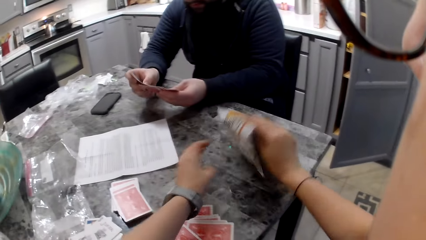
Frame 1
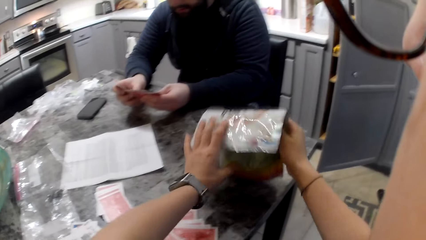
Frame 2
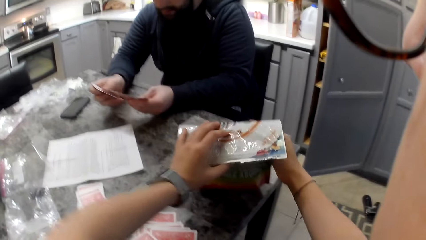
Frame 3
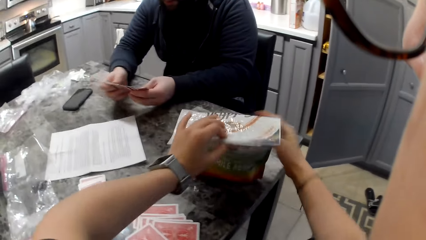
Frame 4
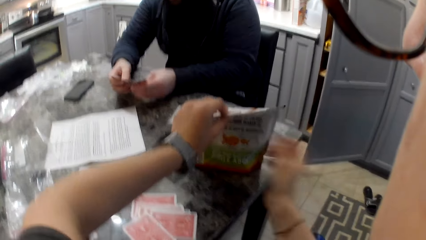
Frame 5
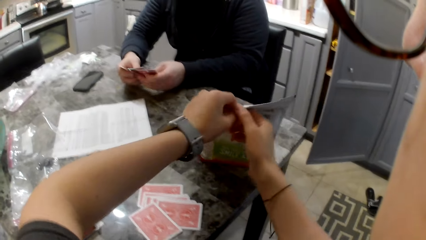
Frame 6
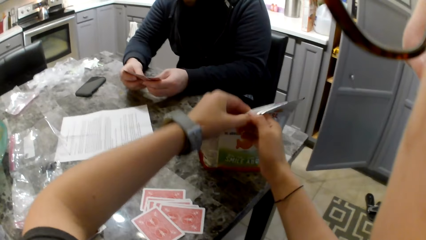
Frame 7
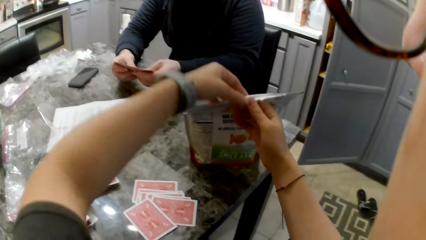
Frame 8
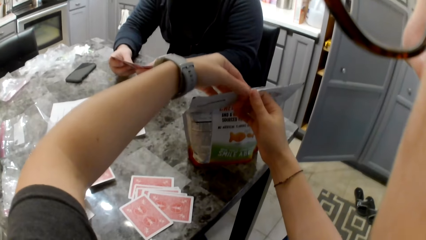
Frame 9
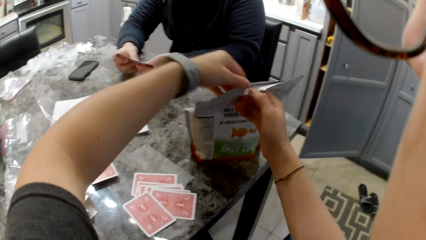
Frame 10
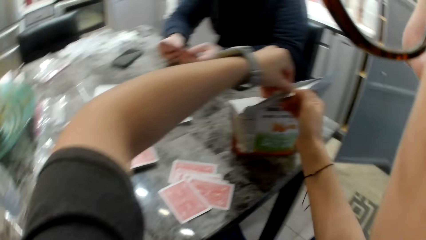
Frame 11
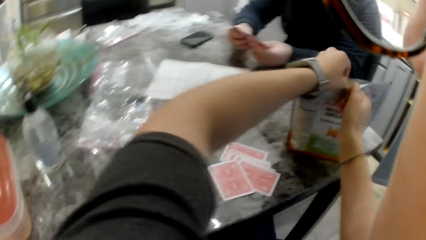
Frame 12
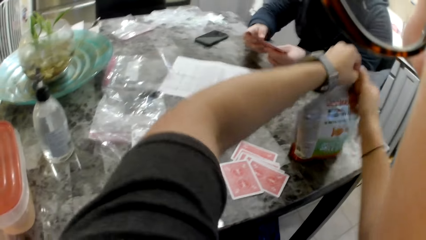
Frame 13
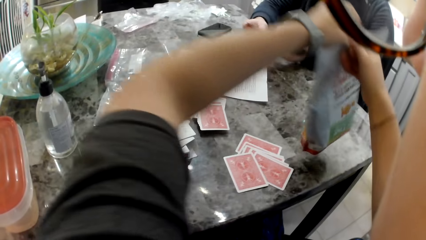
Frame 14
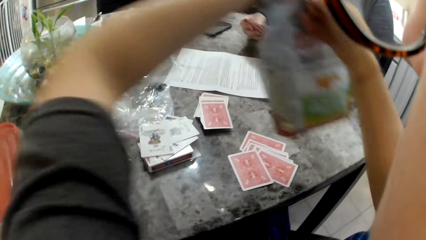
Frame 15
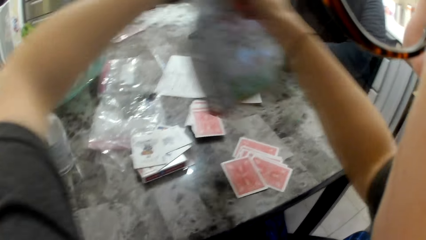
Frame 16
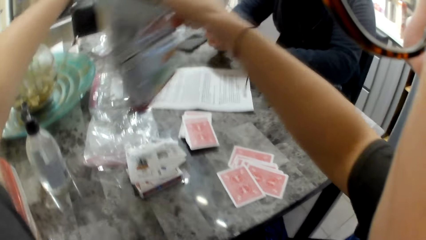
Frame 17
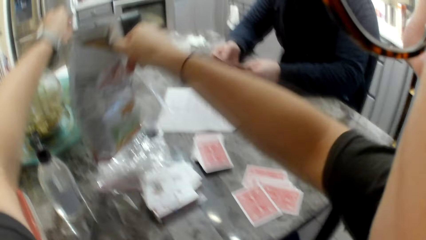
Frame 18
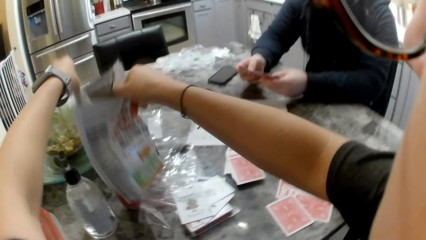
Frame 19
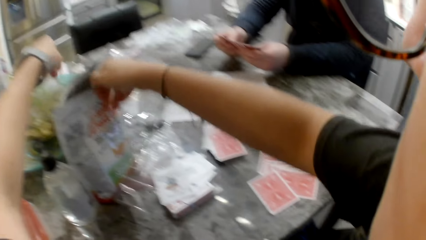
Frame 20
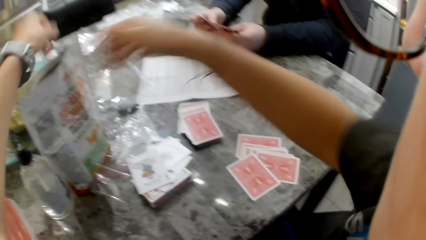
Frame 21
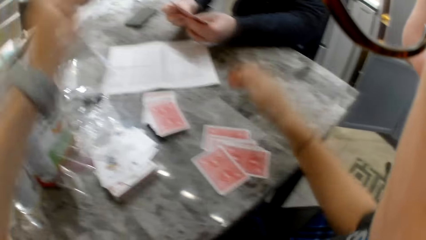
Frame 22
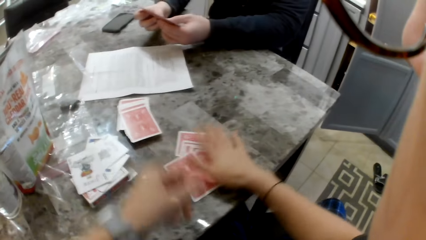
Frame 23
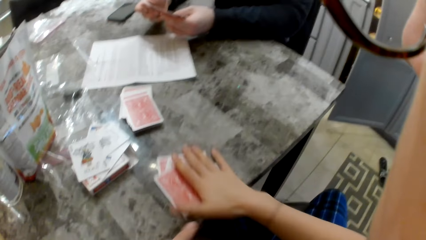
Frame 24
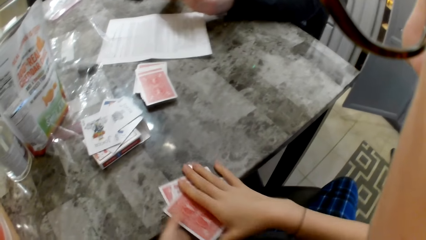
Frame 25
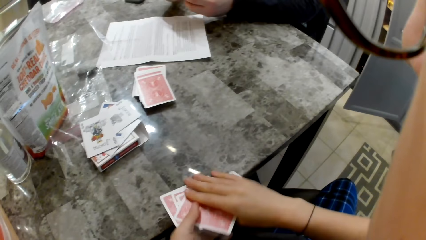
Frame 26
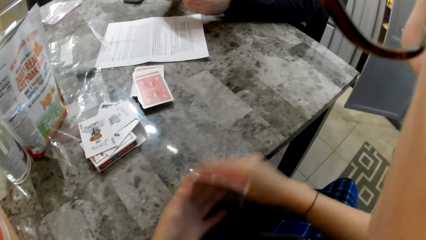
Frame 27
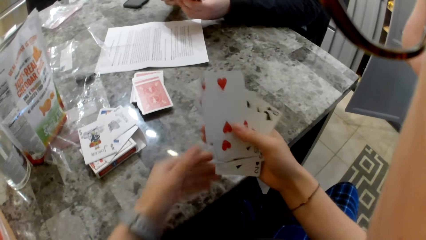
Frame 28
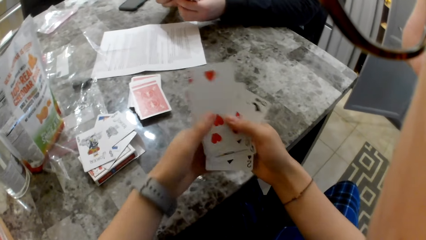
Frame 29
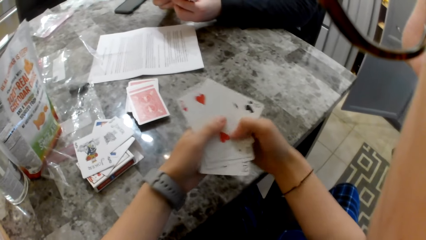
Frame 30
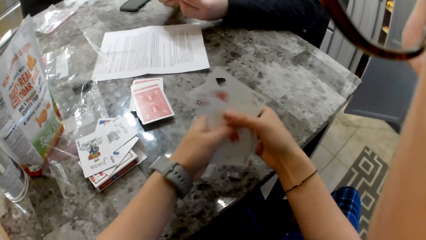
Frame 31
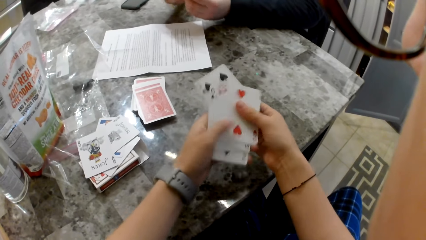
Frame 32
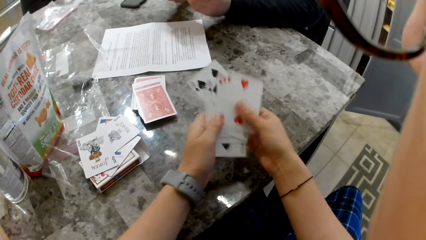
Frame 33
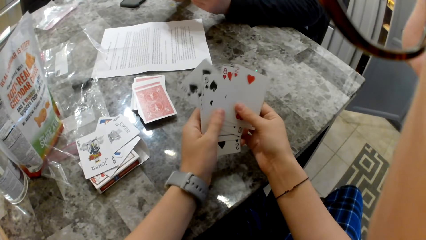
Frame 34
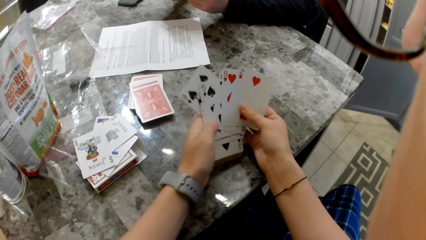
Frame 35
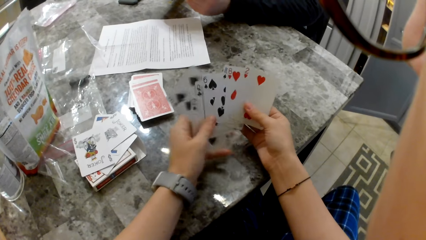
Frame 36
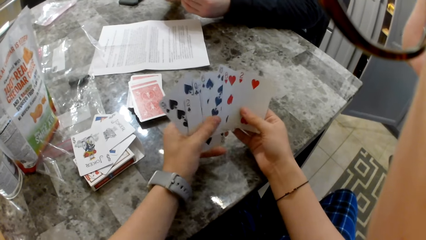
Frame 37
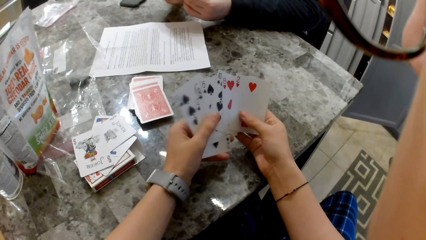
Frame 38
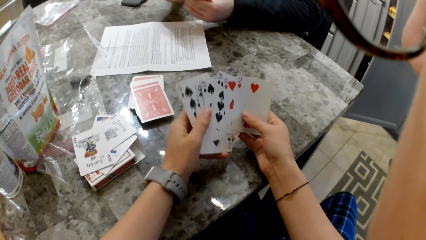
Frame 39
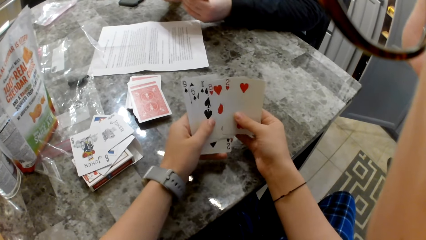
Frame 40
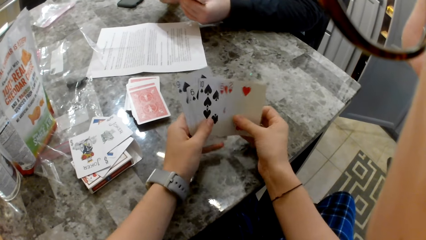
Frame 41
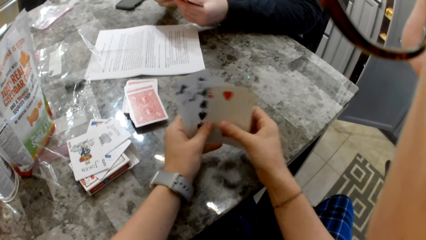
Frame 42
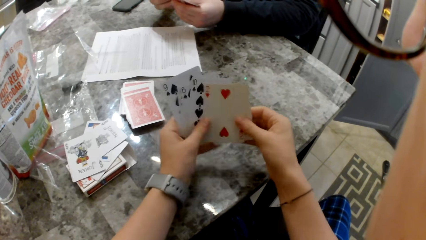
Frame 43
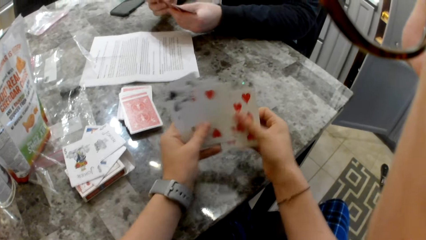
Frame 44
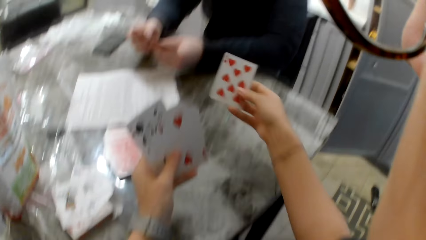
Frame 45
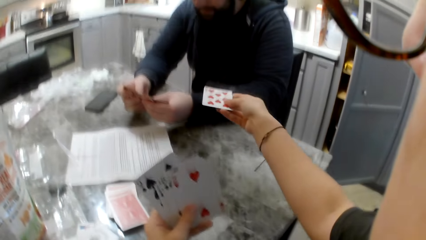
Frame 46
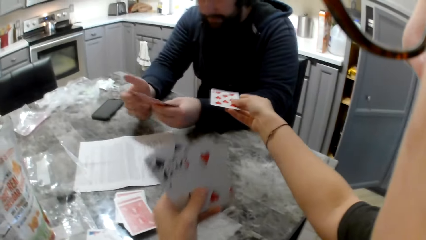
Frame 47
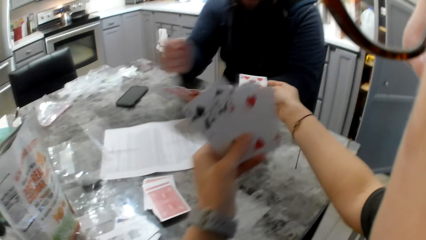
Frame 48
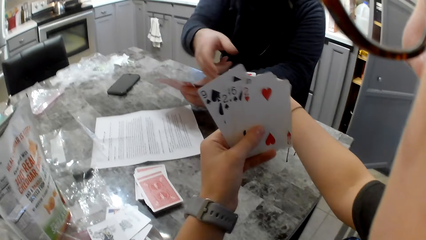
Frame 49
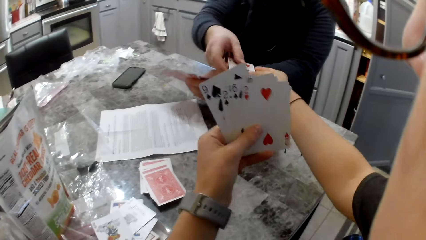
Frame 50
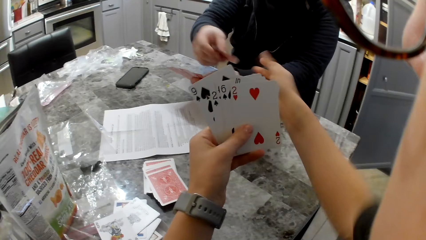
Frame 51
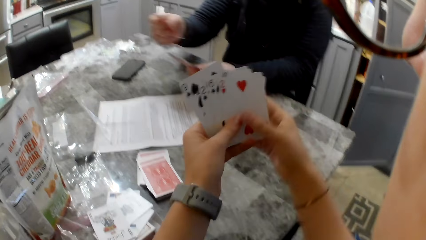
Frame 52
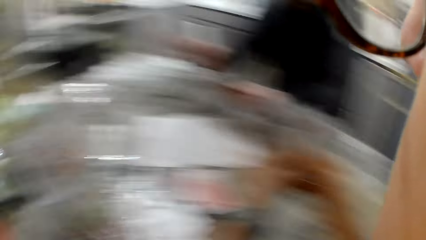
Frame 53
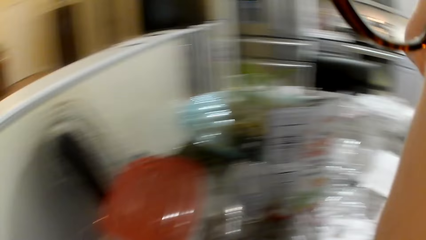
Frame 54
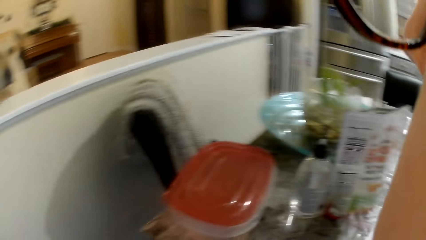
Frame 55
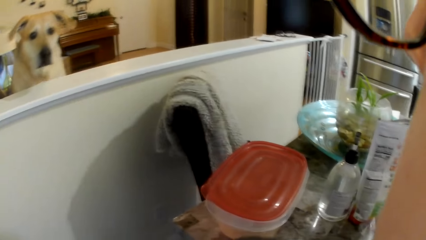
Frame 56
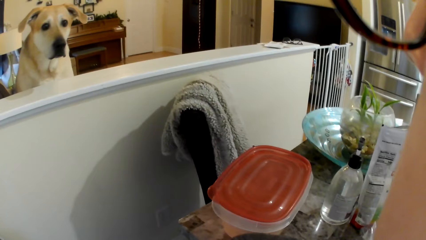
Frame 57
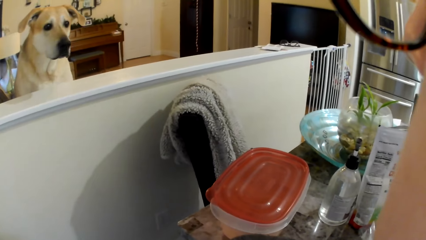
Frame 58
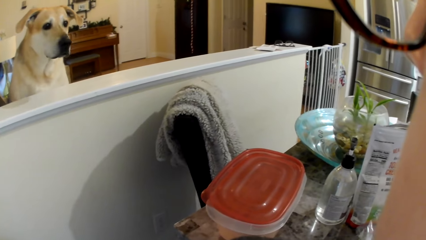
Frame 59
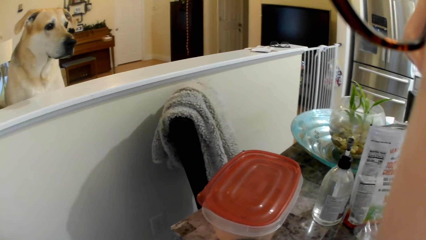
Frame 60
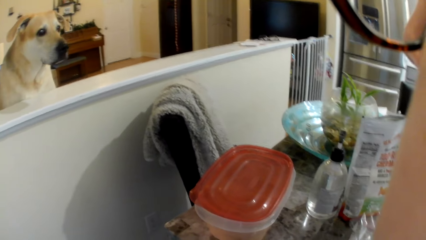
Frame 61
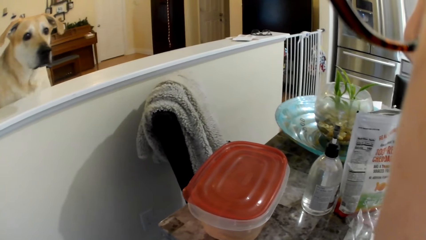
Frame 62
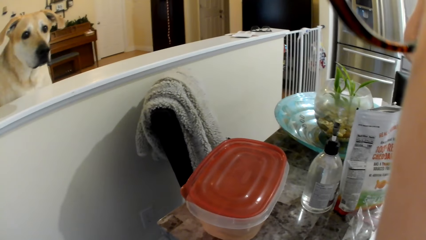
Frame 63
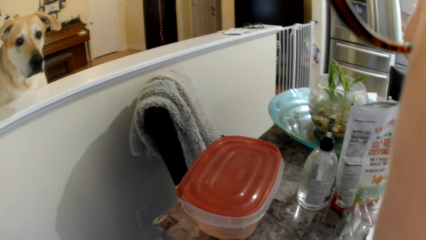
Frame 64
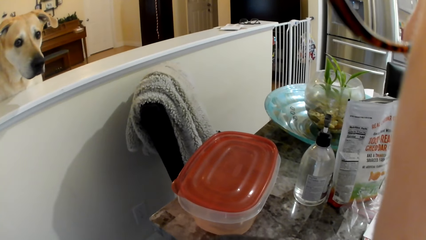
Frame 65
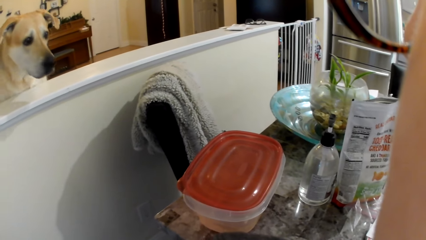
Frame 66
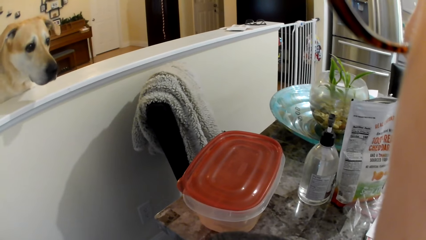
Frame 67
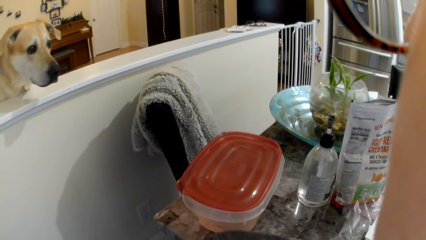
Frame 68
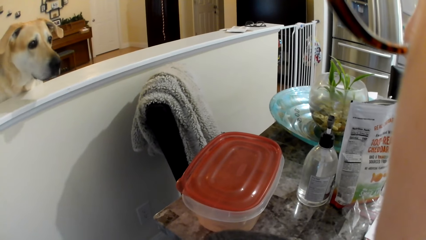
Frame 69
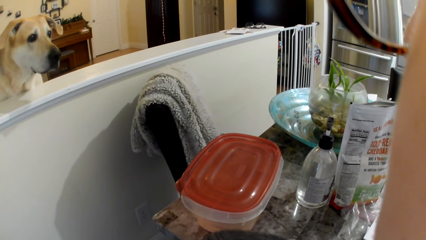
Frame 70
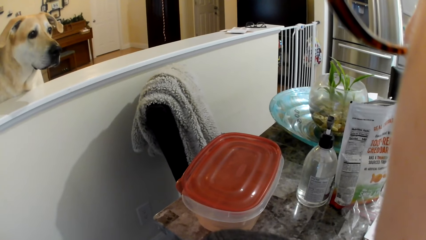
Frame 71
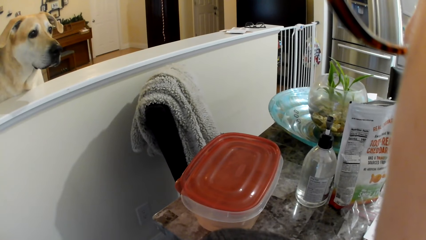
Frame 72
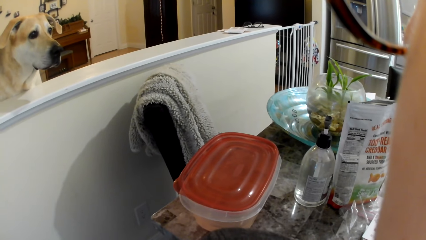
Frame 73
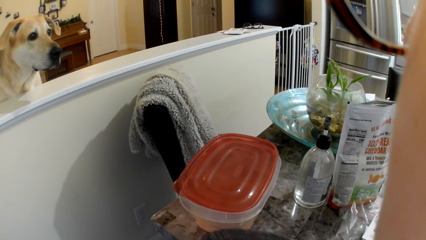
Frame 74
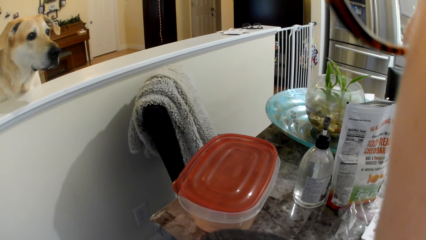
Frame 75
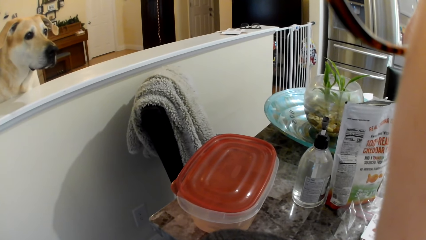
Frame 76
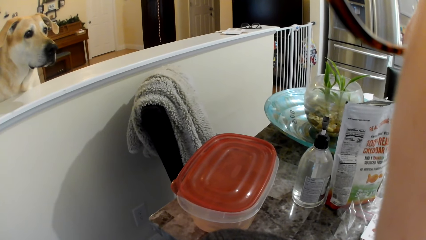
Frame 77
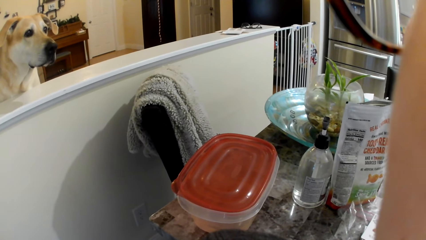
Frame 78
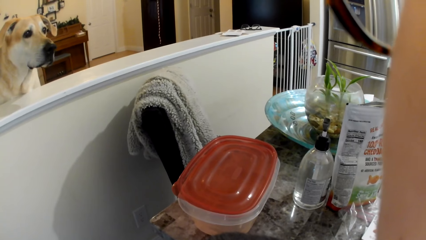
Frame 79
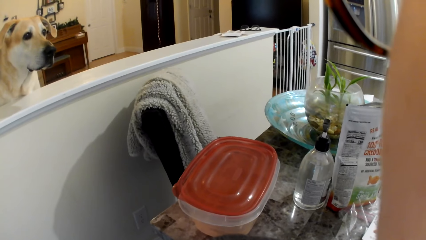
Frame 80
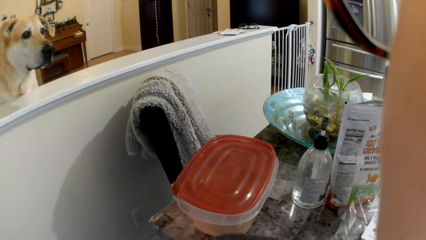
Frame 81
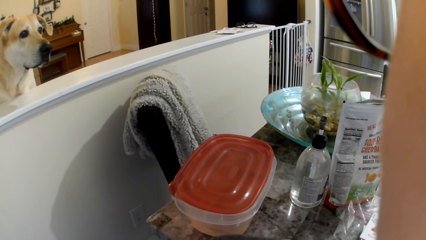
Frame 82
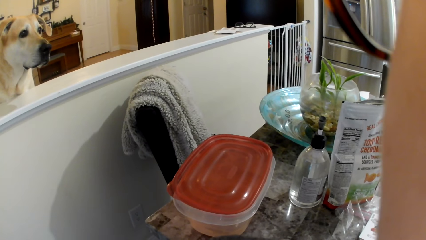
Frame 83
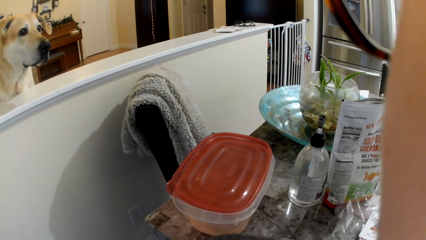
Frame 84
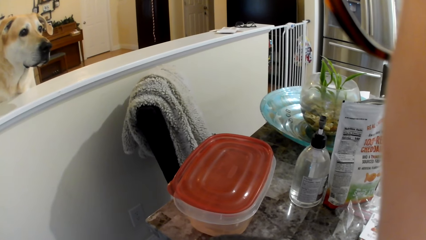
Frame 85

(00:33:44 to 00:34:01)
The camera wearer takes a pack of goldfish cheddar crackers with her right hand. A man shuffles cards in his hands. The camera wearer opens the pack with both hands. She lifts the pack. She shifts the pack on the table. She drops the pack to her left. She collects her cards from the table with her right hand. She shuffles the cards in her hands. She picks a card with her right hand. She gives the card to the man. The man picks up the card. The camera wearer stares at a dog. The dog rests on a wall.
